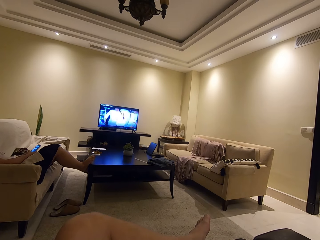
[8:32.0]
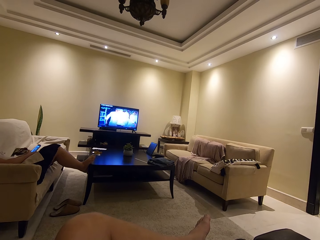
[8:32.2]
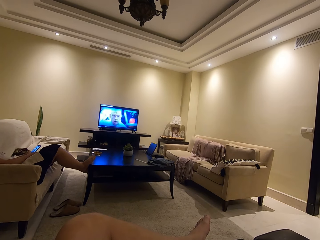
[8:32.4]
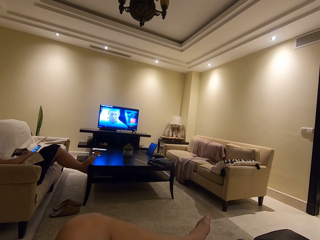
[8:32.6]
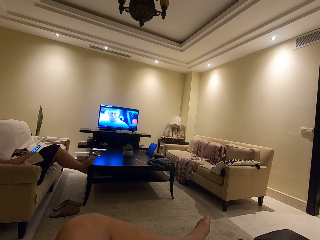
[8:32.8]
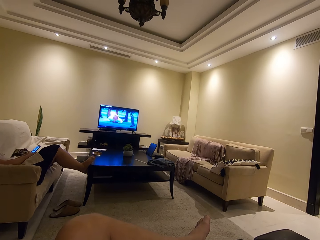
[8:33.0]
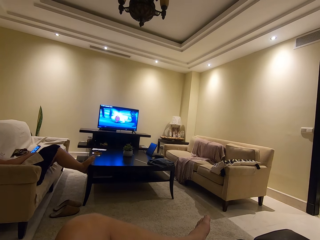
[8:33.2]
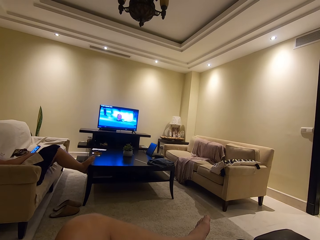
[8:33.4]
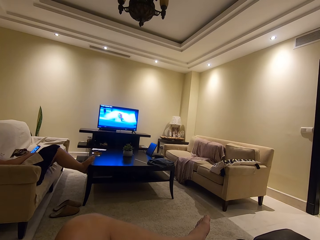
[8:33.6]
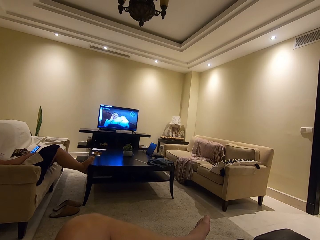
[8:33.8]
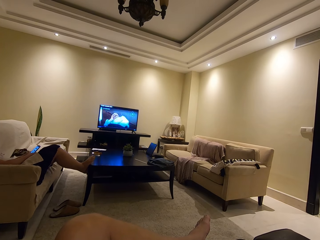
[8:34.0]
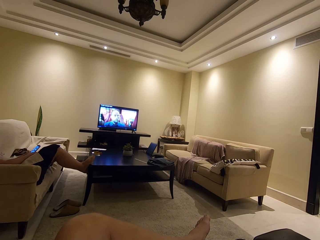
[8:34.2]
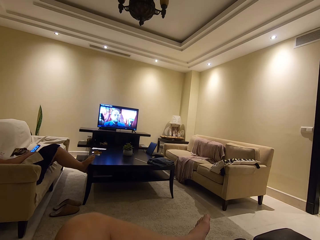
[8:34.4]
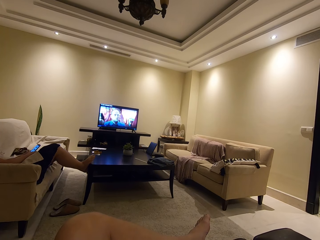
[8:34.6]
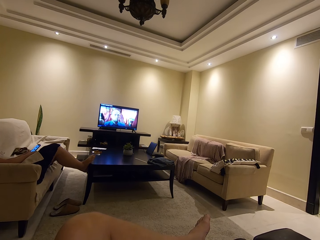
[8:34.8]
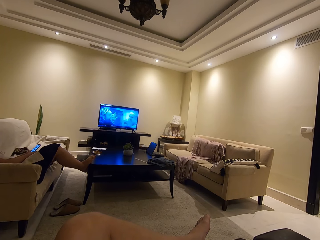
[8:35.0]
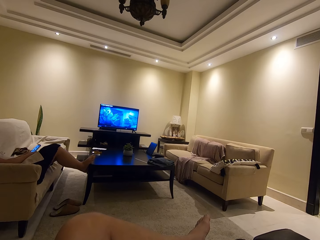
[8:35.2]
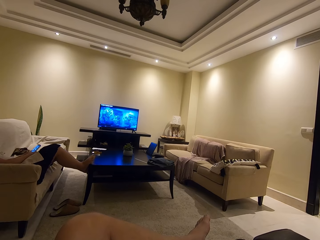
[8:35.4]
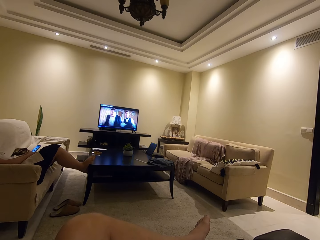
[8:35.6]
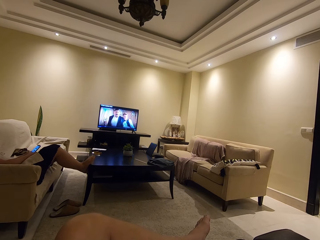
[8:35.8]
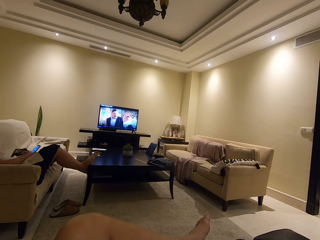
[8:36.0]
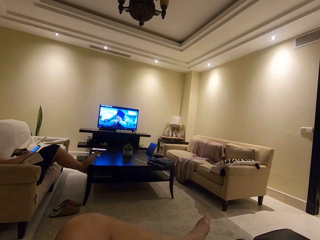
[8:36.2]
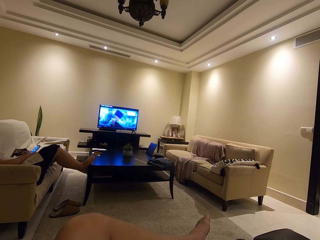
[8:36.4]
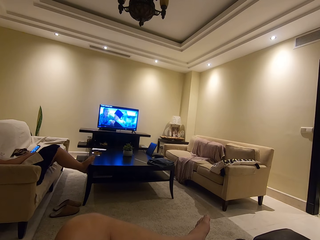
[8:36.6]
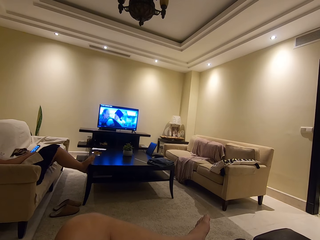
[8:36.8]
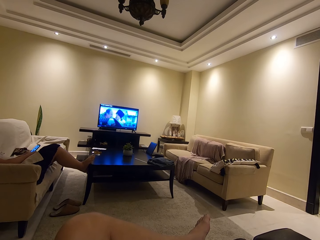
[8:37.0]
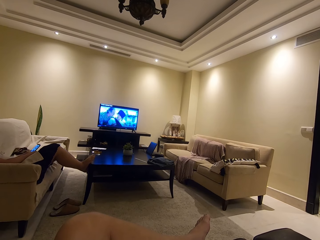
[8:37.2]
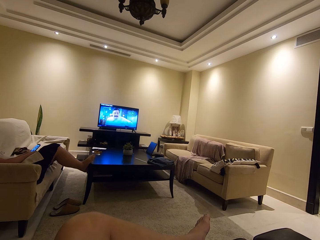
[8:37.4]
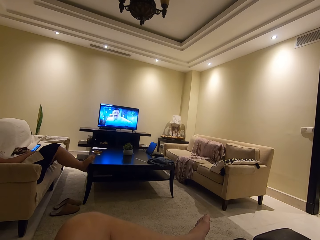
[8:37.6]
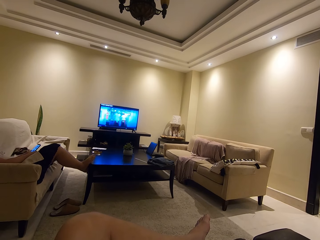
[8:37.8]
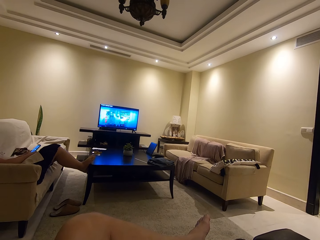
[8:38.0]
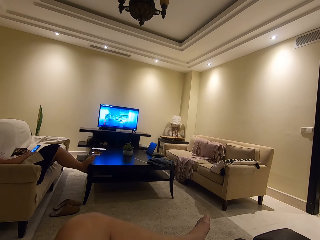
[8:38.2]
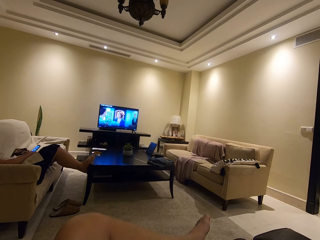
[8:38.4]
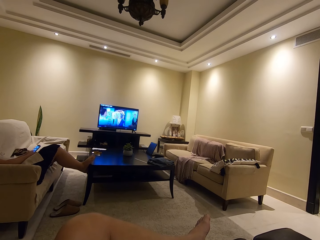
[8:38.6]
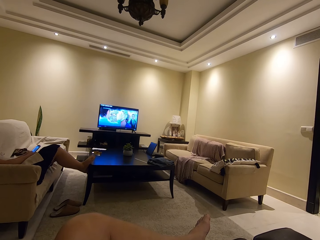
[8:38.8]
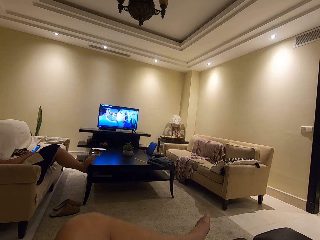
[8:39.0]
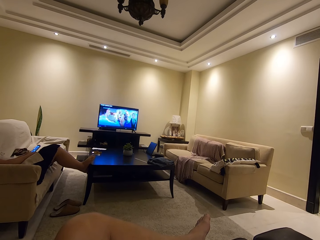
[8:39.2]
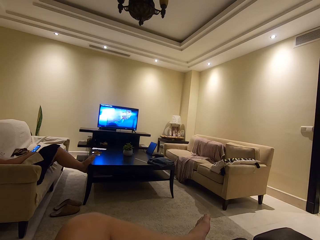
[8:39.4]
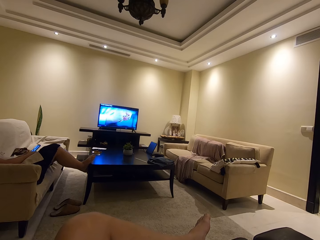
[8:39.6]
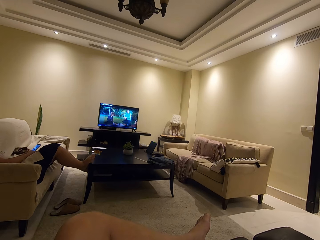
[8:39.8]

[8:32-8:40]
The camera wearer watches television.

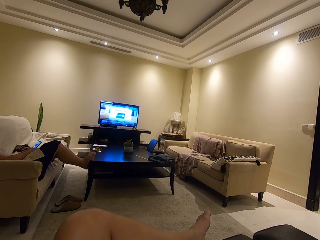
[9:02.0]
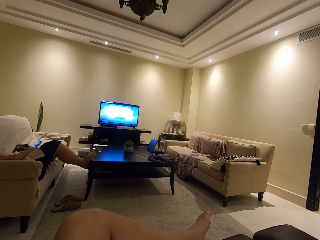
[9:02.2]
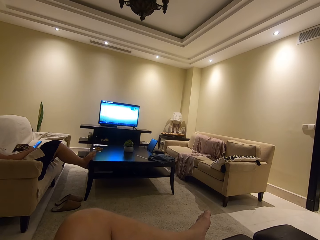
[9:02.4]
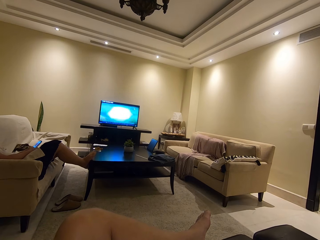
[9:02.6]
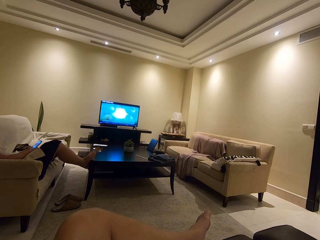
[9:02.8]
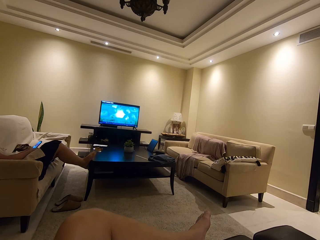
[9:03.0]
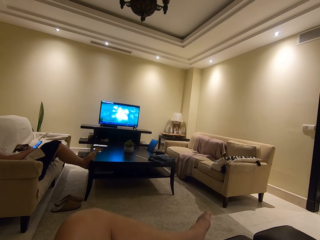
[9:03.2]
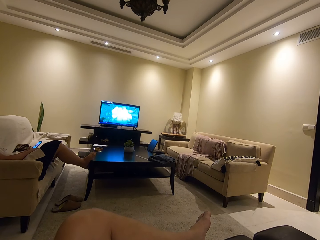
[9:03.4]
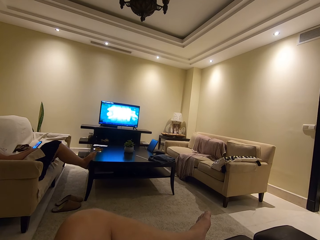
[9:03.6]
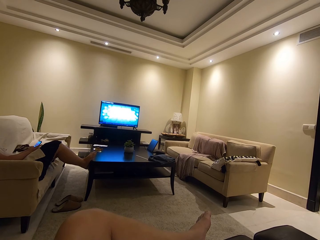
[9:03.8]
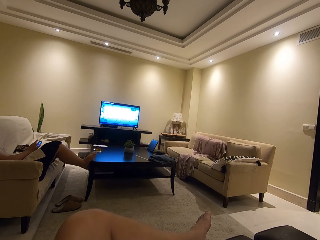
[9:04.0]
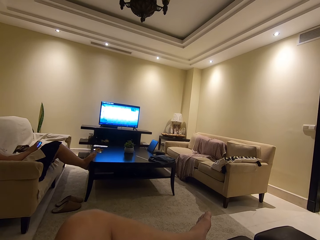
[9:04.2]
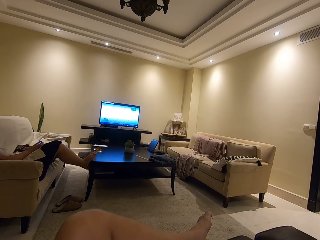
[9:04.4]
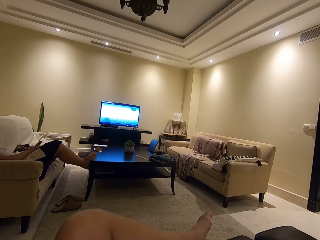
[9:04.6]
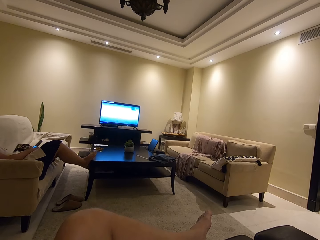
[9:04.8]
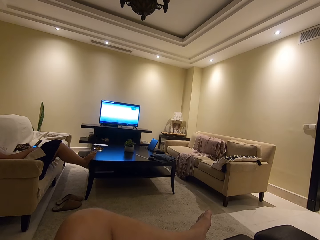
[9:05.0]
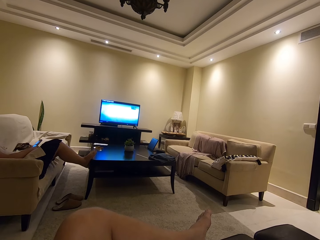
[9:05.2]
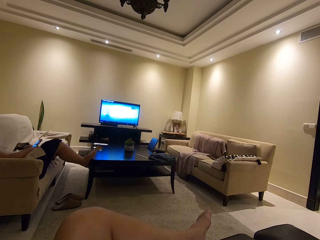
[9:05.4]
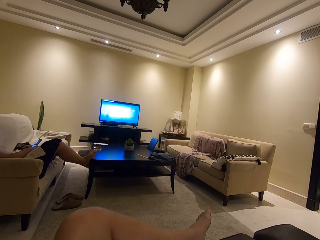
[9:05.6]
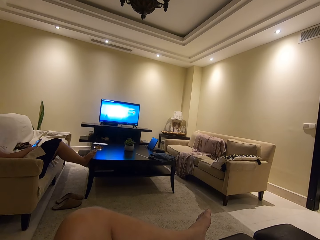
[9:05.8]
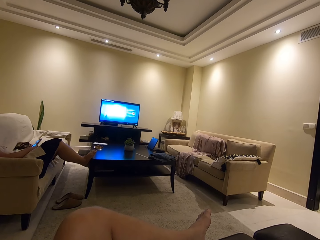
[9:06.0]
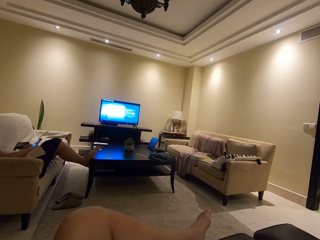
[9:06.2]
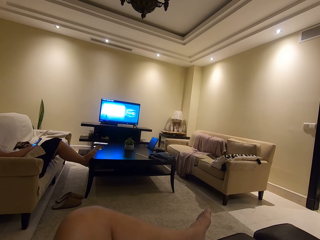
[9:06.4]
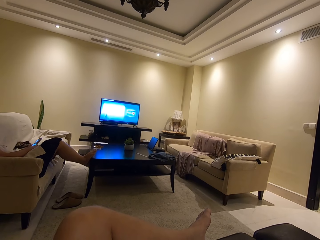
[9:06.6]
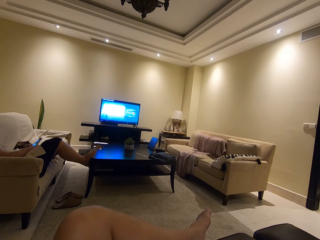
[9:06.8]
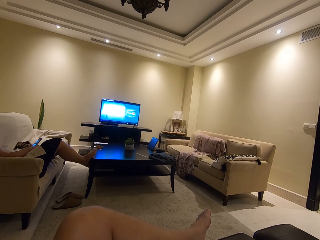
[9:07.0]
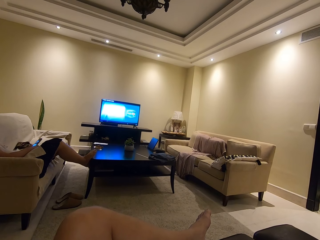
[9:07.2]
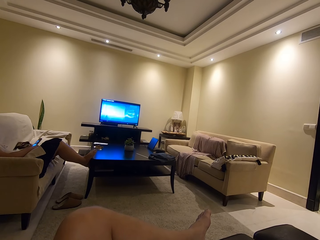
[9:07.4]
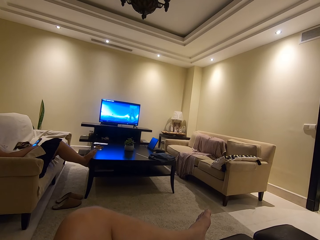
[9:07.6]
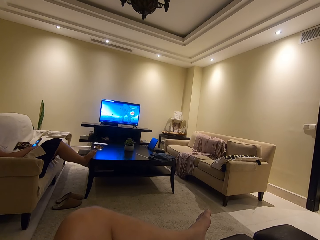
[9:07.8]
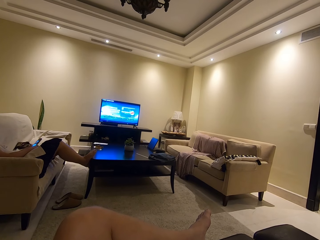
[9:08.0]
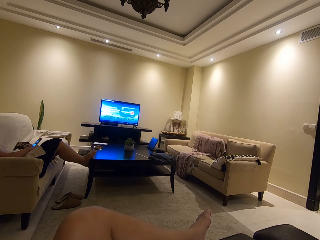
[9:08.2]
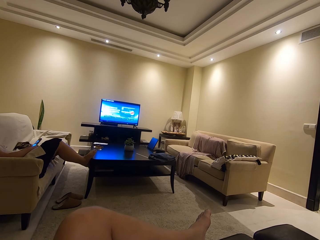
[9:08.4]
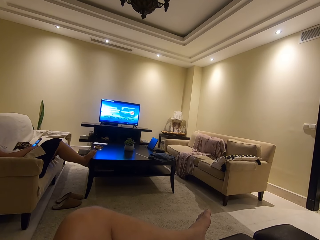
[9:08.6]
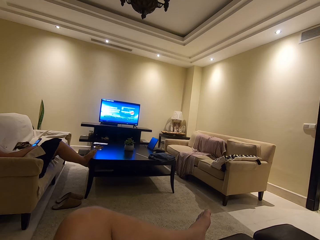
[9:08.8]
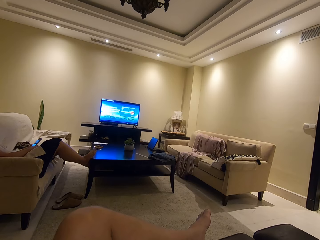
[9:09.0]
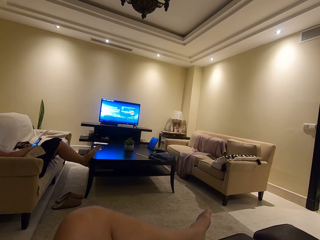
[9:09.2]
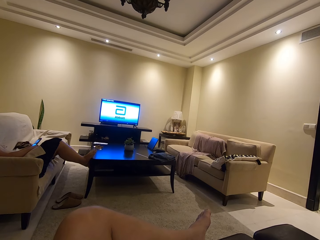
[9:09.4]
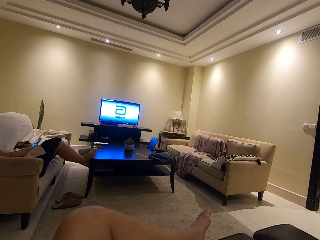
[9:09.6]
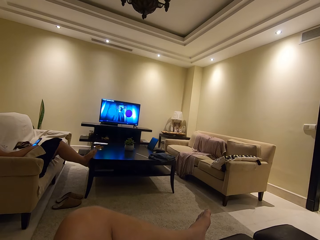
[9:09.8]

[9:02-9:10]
The camera wearer watches television. A person scrolls on the phone.

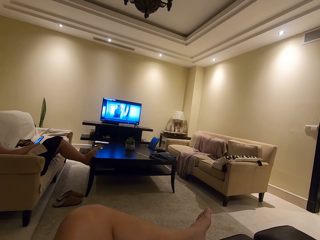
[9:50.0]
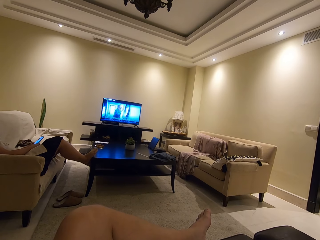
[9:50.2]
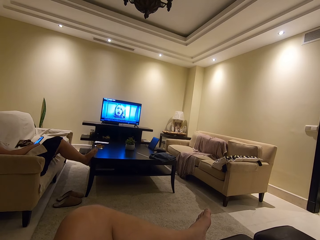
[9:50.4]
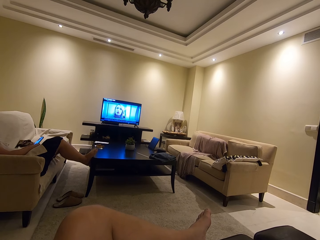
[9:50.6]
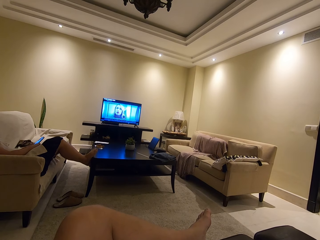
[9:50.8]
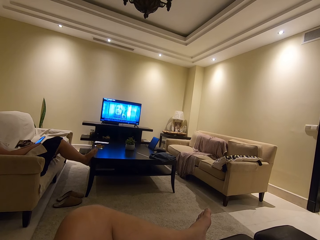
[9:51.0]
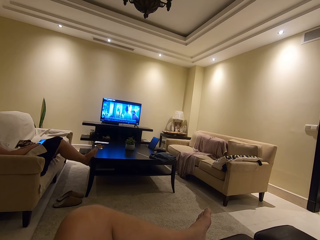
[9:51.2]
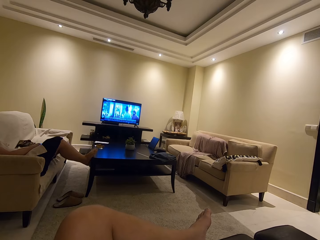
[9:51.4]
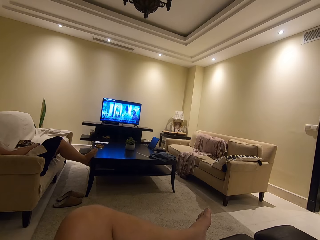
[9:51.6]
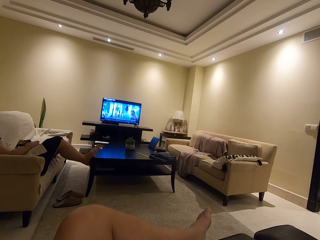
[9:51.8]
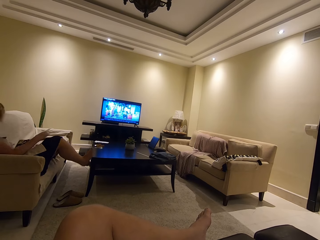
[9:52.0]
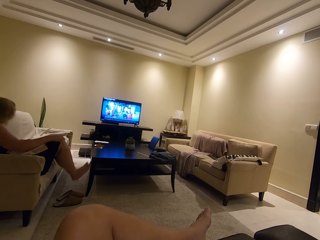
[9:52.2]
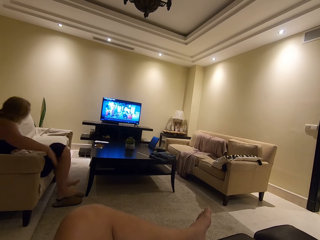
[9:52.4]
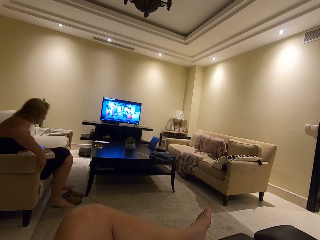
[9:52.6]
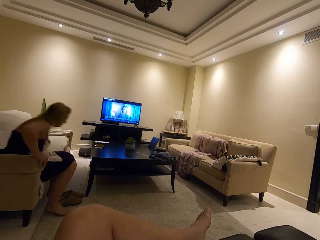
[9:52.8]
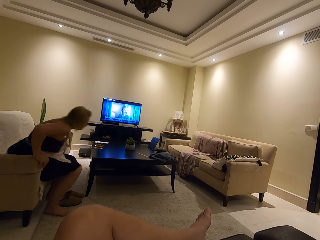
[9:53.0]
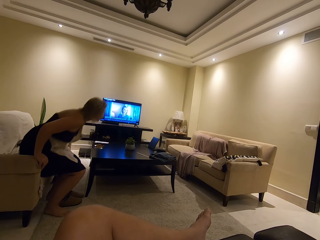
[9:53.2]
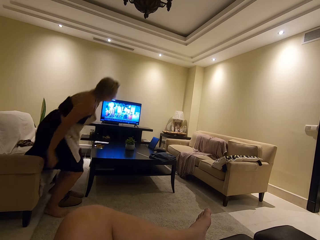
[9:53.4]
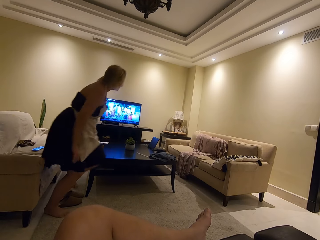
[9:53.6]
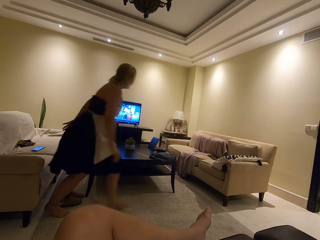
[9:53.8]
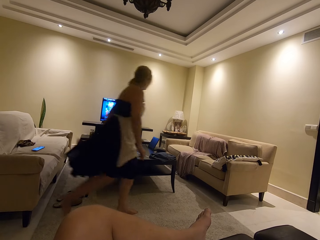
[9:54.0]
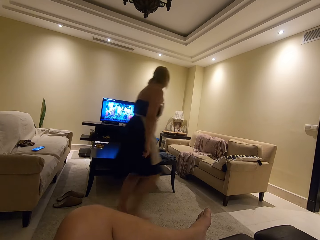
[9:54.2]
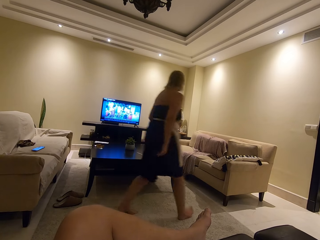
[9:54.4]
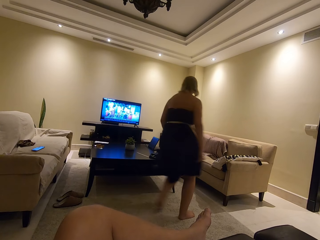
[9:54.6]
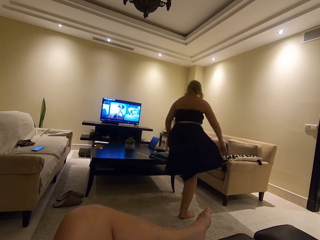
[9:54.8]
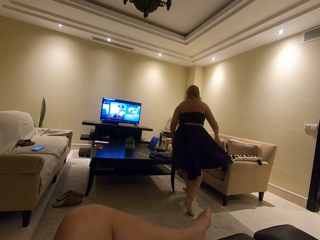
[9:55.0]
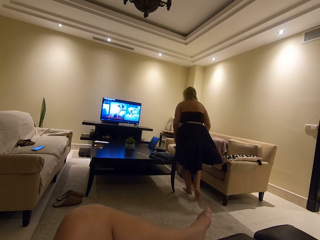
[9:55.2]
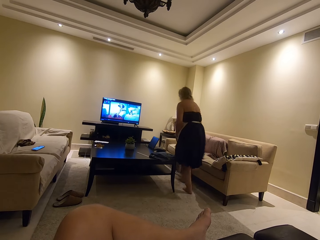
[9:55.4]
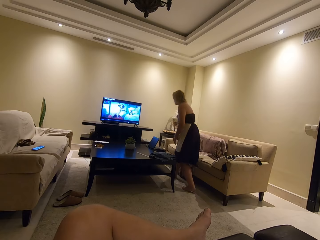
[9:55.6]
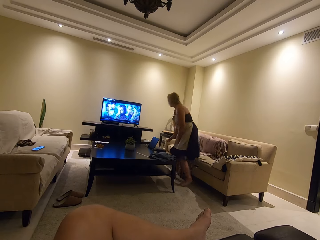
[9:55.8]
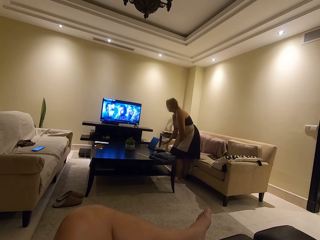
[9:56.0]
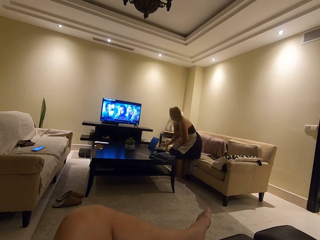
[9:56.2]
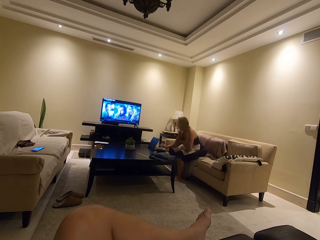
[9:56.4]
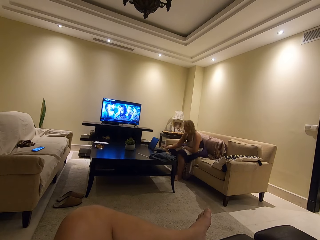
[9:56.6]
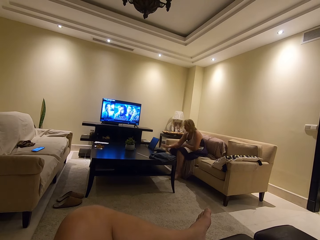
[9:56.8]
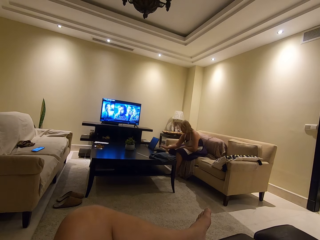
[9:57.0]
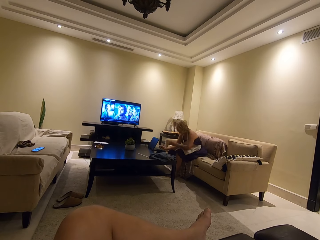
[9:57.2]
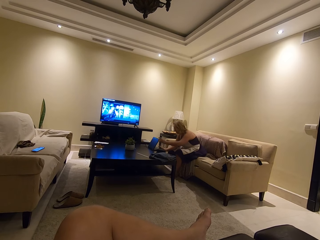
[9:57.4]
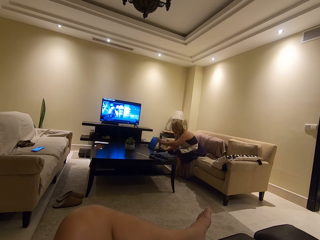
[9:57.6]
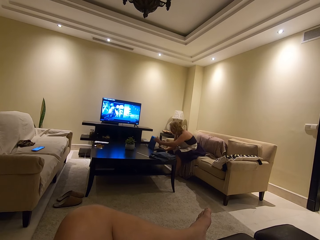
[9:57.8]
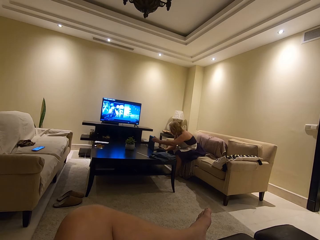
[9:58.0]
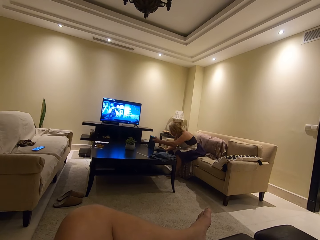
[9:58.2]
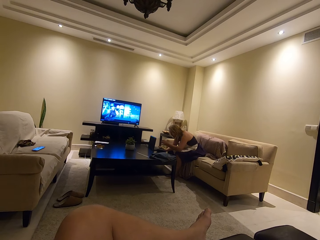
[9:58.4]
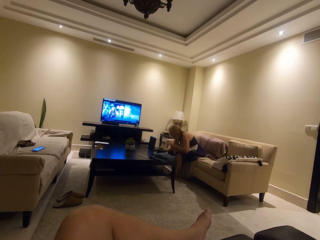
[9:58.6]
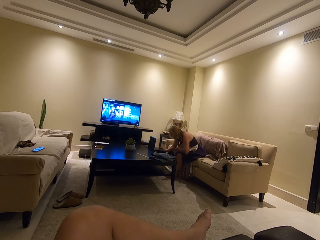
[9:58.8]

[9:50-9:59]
A woman puts the phone on the seat. A man stands up. The woman walks around the house. A lady sits on the chair. The woman uses his laptop.
